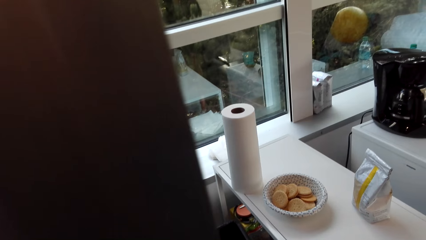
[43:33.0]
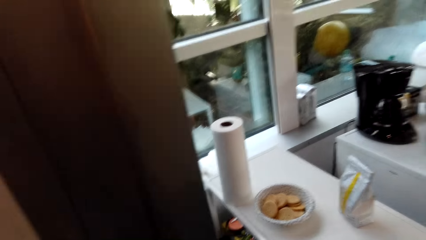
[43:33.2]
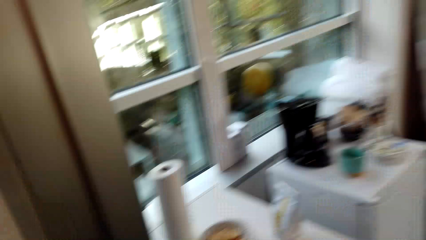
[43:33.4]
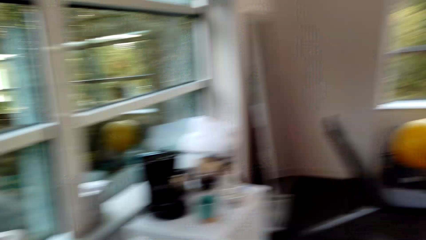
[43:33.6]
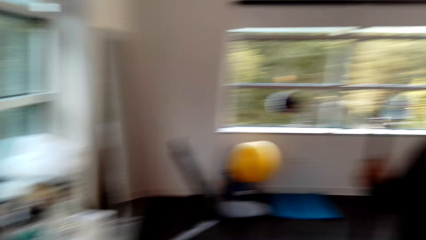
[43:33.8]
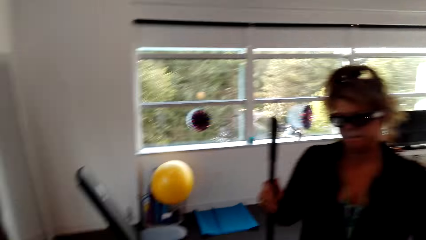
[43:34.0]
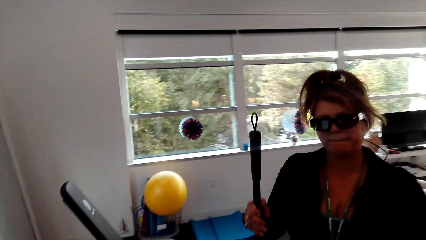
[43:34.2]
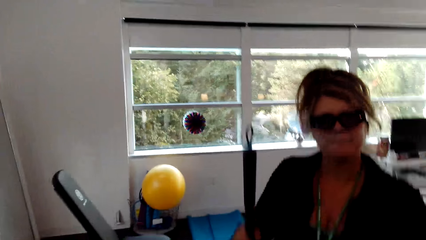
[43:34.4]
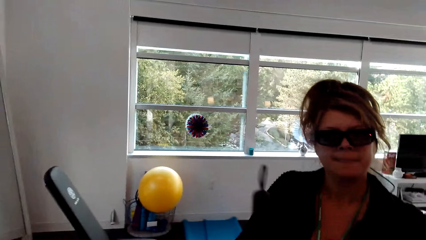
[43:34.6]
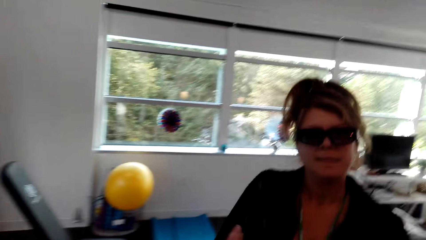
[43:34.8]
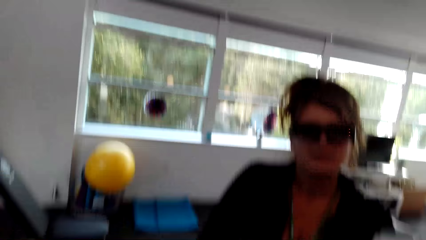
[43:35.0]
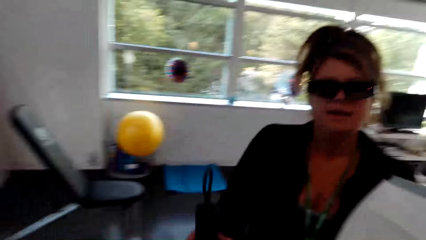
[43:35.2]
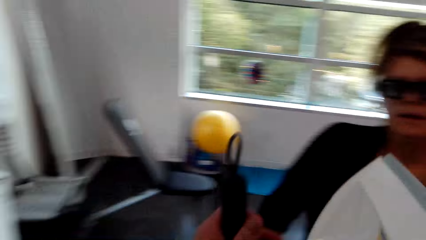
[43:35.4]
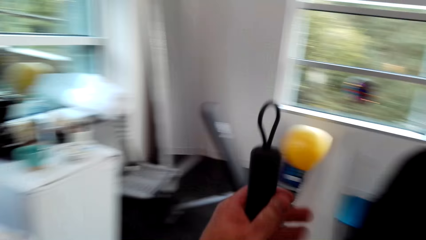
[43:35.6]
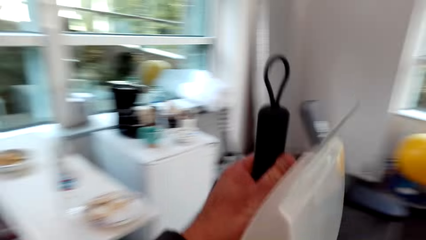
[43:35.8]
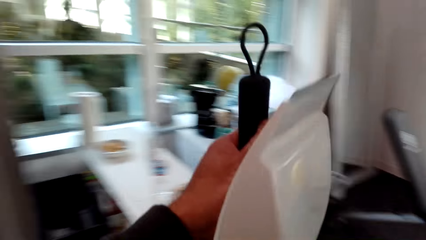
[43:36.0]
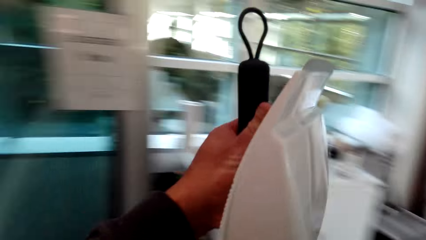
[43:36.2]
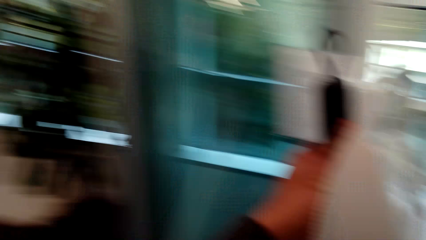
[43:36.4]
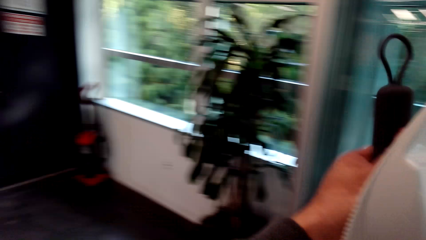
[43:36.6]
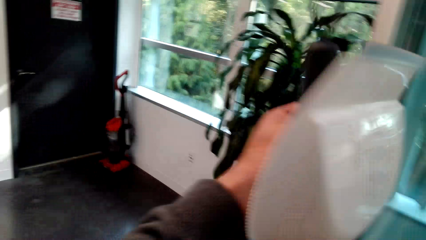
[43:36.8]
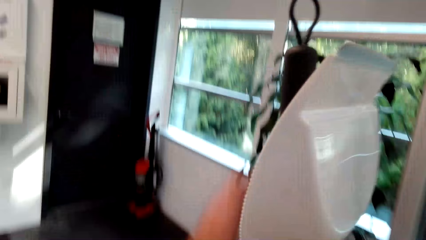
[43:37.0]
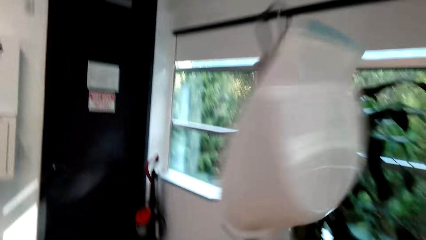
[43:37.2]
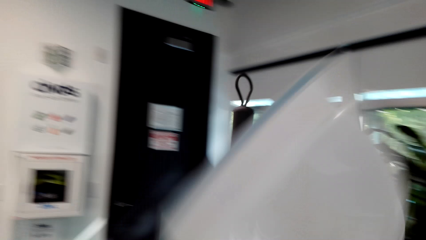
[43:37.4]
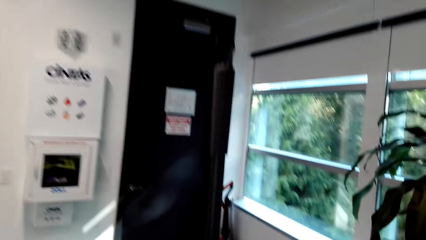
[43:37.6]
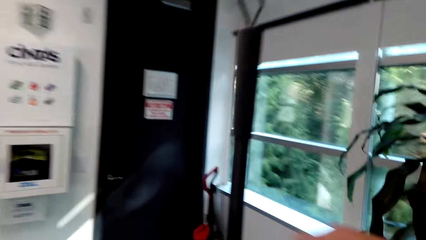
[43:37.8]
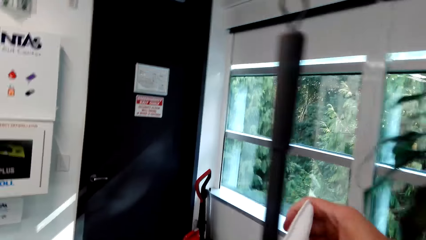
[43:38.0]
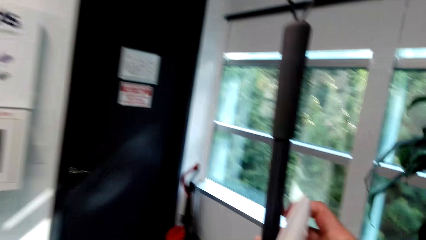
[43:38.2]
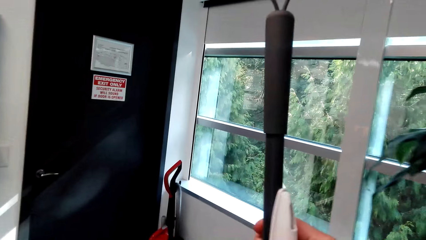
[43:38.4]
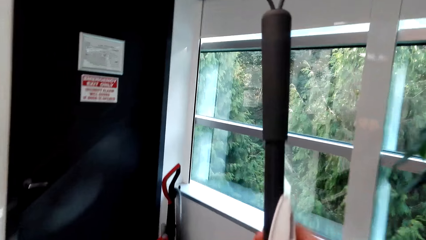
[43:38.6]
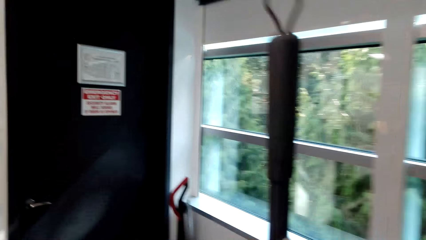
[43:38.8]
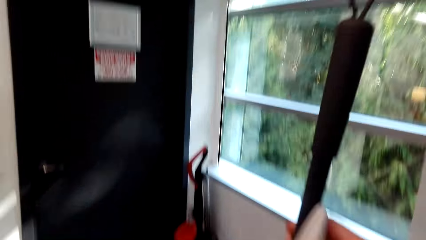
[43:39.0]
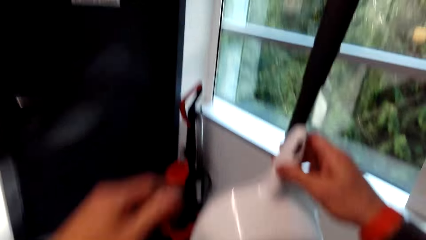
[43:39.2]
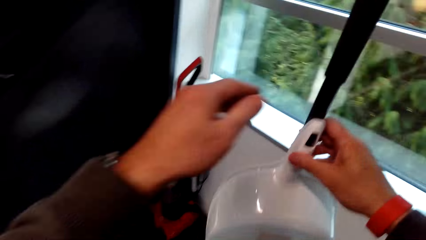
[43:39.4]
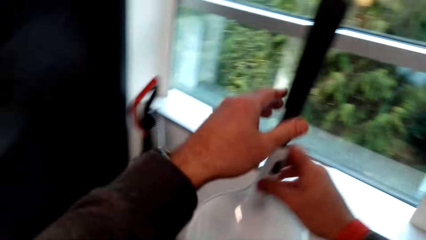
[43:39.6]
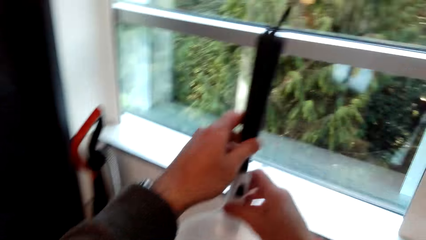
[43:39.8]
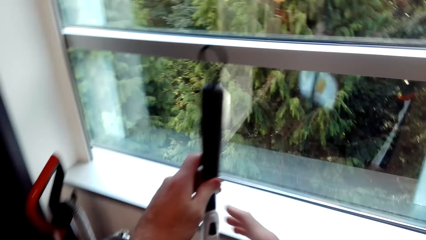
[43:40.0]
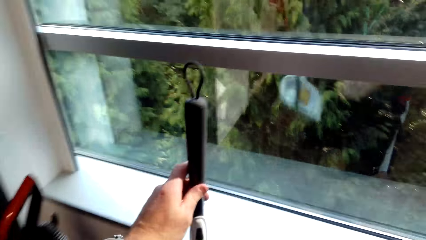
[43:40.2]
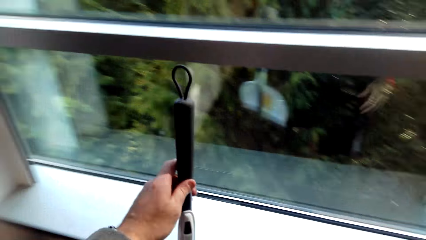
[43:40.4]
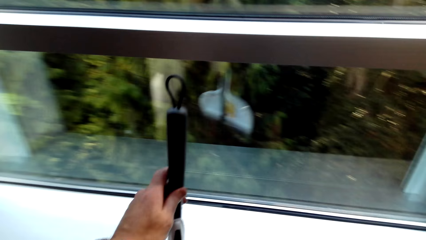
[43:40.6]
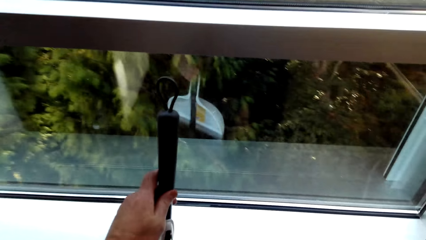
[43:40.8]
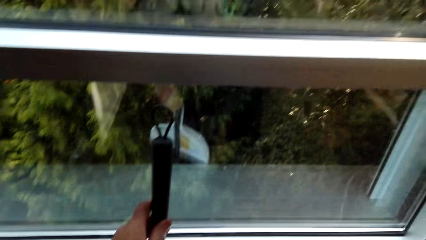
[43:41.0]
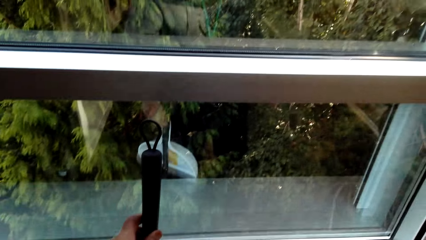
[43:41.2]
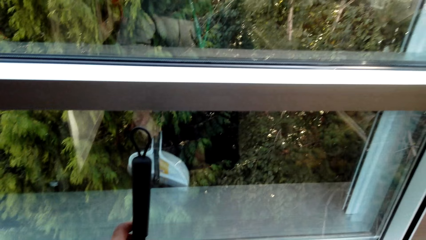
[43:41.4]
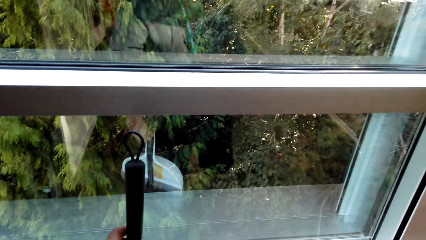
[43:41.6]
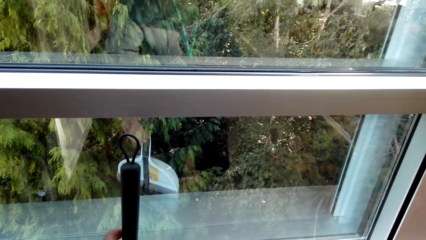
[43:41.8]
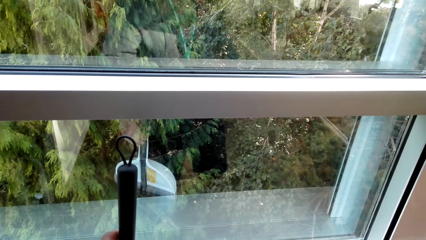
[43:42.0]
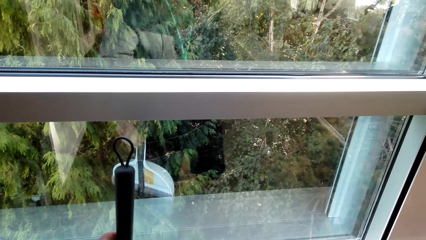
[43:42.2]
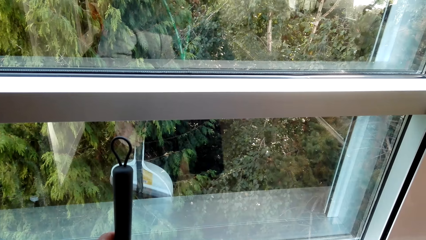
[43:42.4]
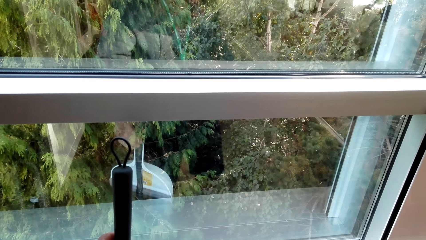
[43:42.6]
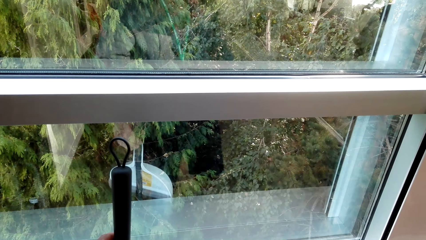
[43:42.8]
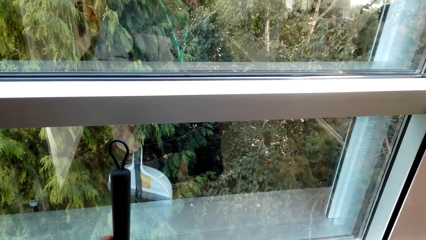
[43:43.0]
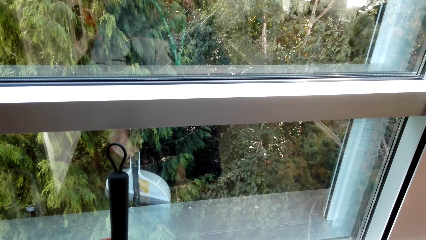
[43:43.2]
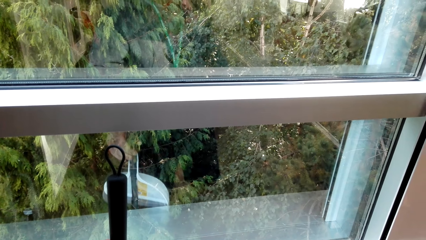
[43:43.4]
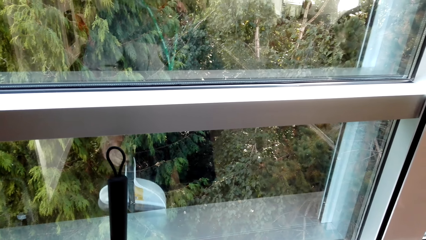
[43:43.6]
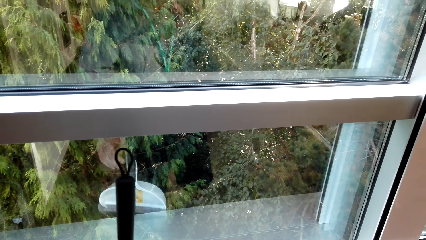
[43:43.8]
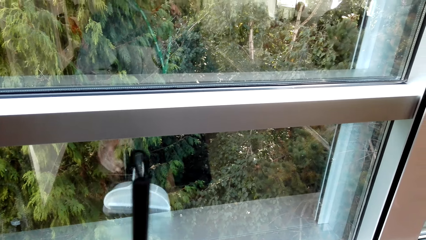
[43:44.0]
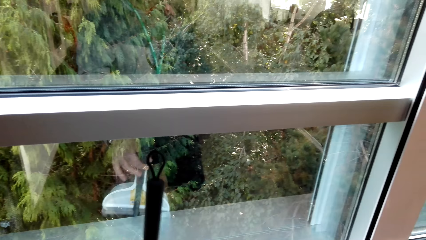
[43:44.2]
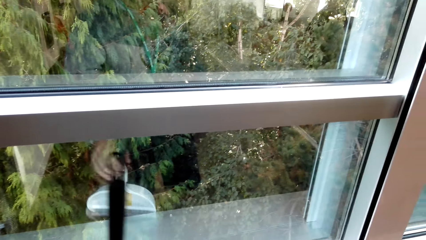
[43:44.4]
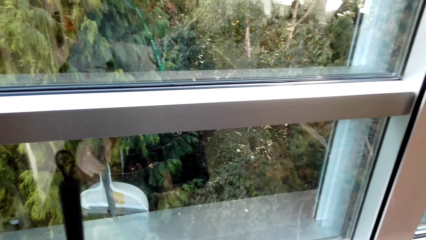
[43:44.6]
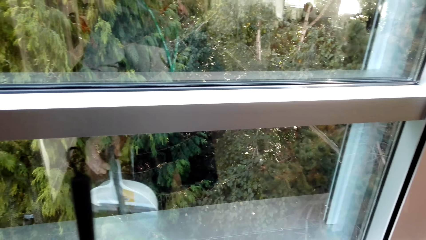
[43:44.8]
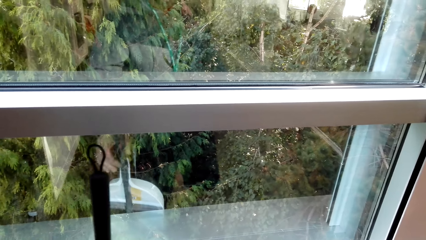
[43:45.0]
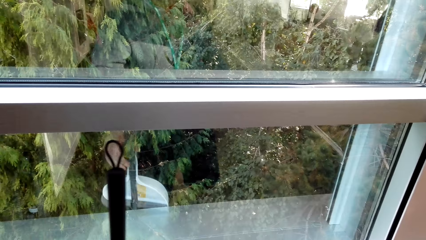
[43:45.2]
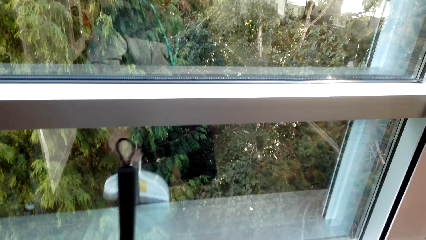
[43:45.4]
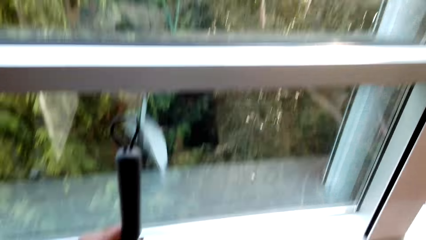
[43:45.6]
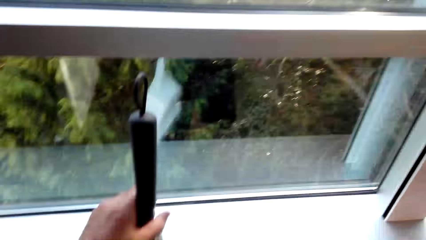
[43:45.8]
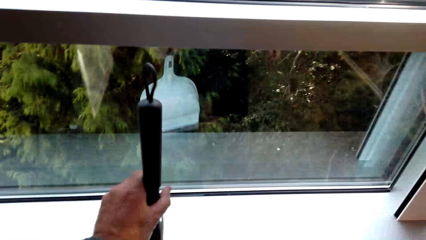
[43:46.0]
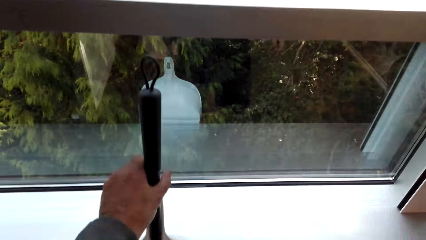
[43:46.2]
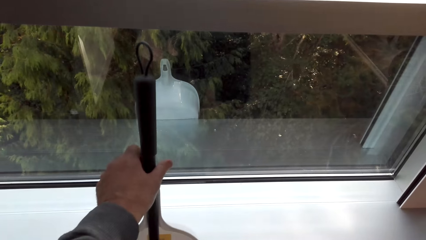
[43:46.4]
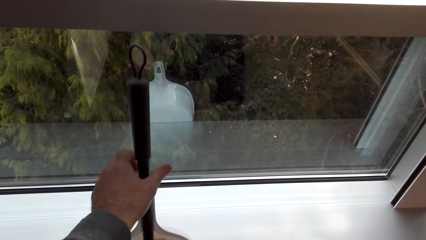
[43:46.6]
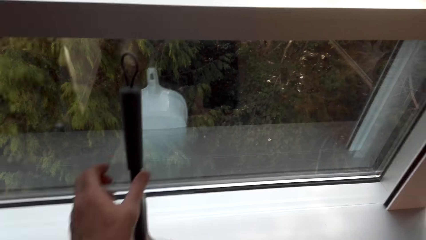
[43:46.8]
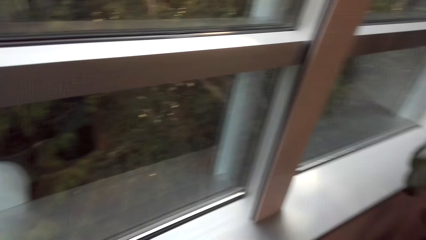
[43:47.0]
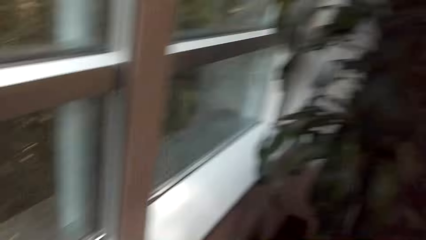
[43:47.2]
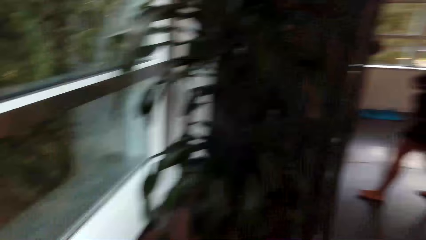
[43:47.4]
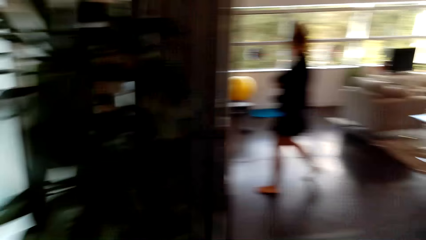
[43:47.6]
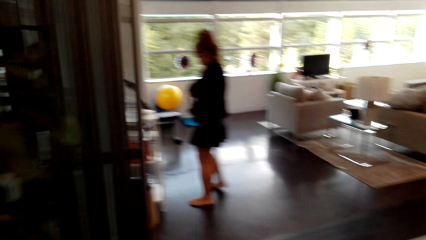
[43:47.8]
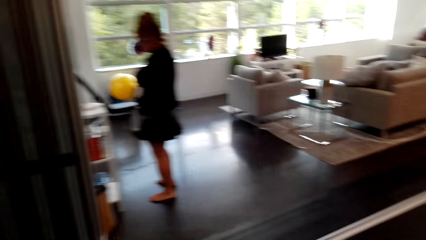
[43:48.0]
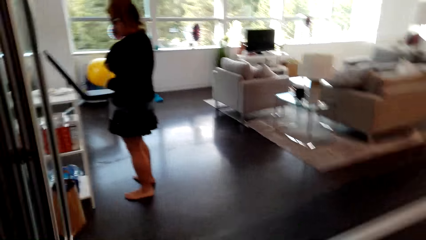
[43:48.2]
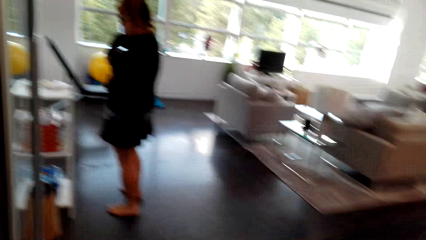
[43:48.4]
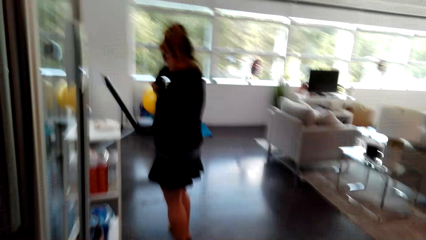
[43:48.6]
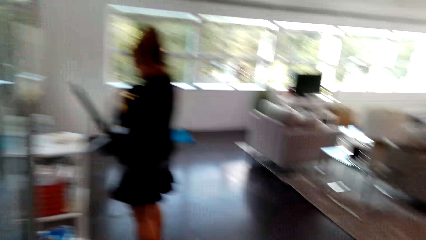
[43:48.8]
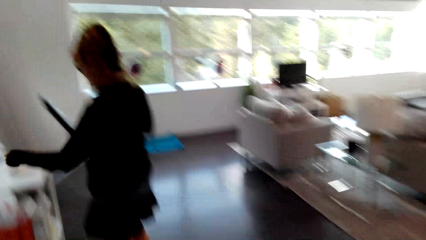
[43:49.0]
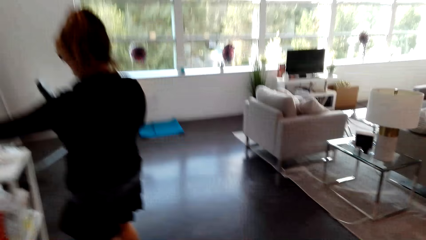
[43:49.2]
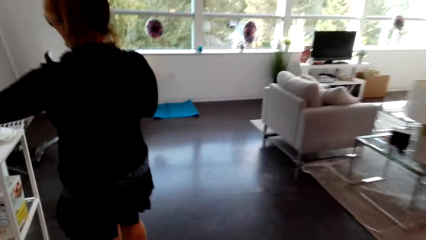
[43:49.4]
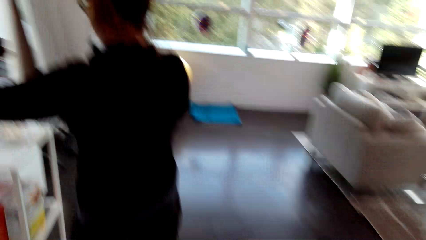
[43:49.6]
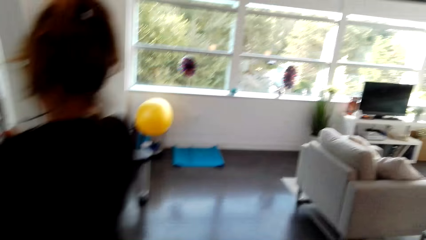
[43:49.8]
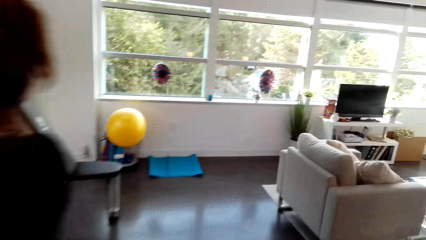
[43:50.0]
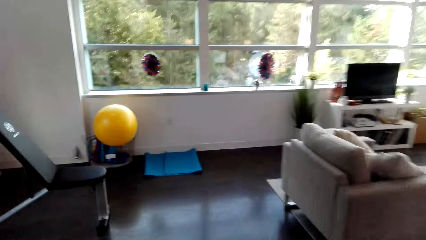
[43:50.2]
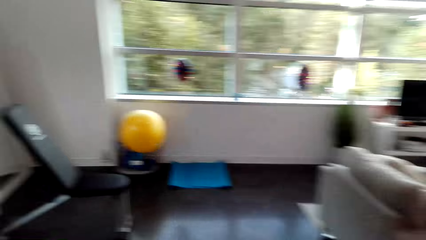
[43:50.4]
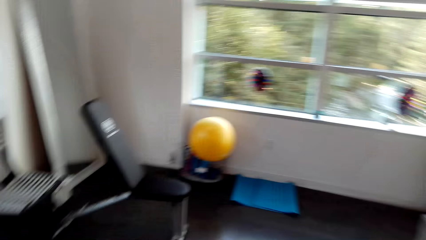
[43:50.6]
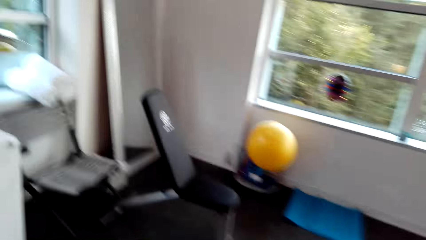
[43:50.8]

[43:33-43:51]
The camera wearer pours the dirt in the dustbin. They converse with a woman. They pick the brush from the woman. The woman gives the camera wearer a broom. The camera wearer walks towards the window. The woman puts the brush against the window. The camera wearer puts the broom down on the floor. They stare at the window. They touch the broom. They move the camera around the room. They walk towards the woman.
